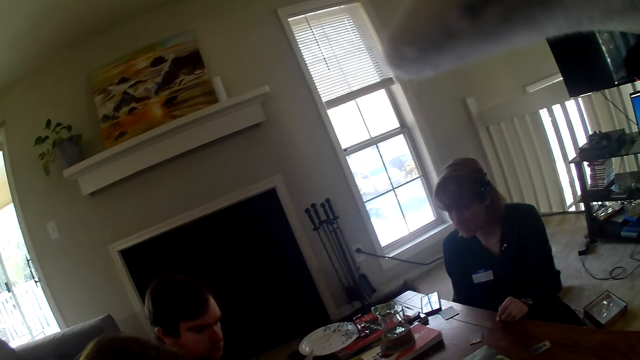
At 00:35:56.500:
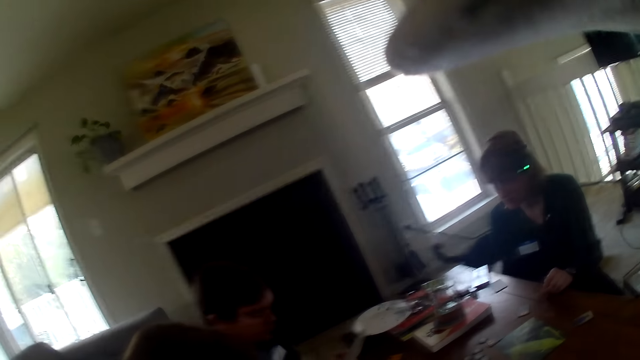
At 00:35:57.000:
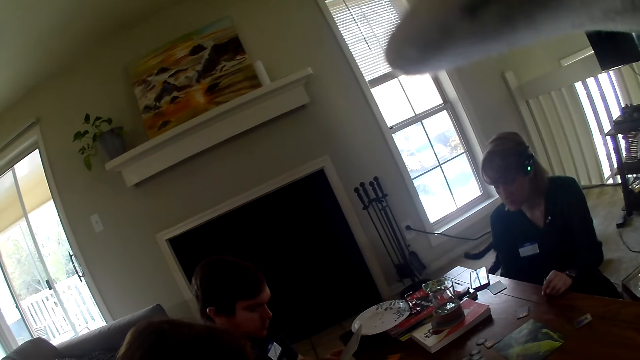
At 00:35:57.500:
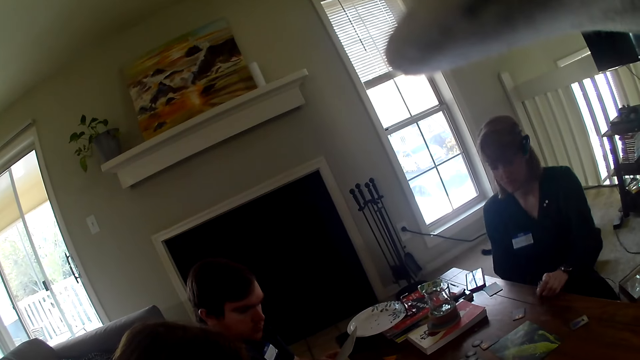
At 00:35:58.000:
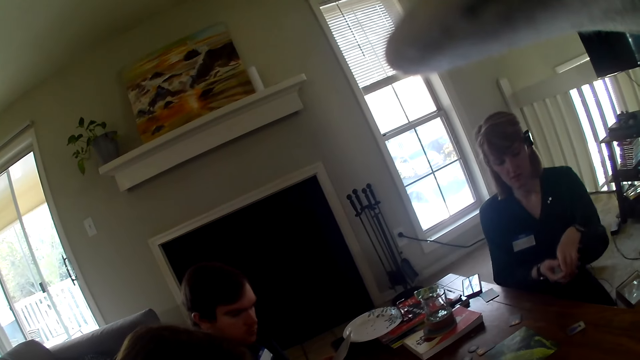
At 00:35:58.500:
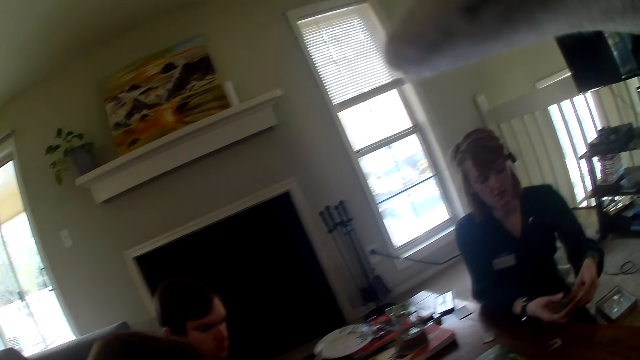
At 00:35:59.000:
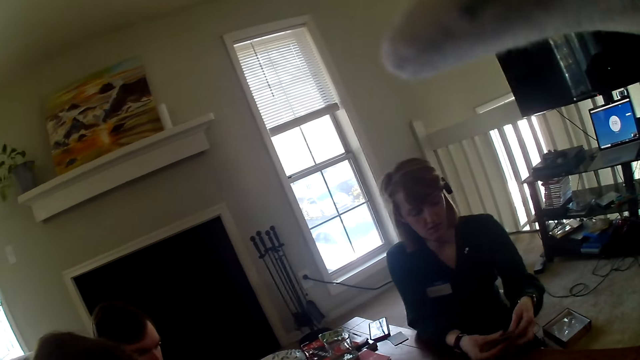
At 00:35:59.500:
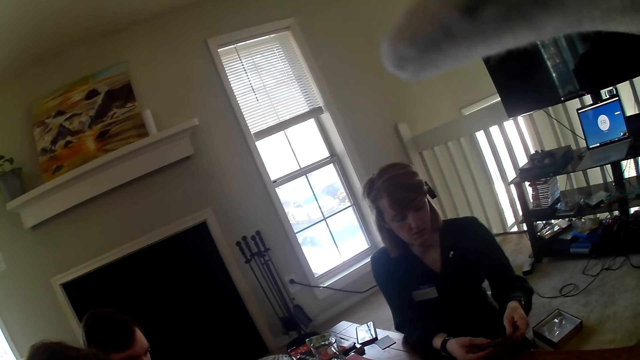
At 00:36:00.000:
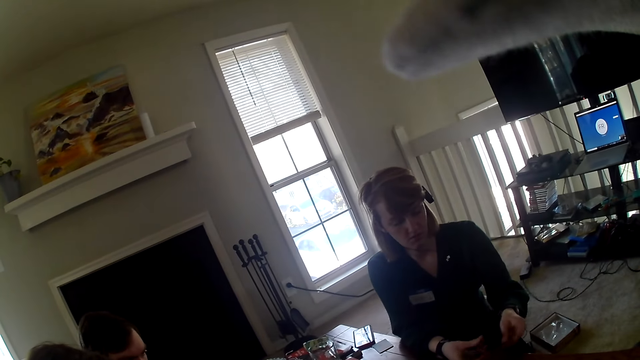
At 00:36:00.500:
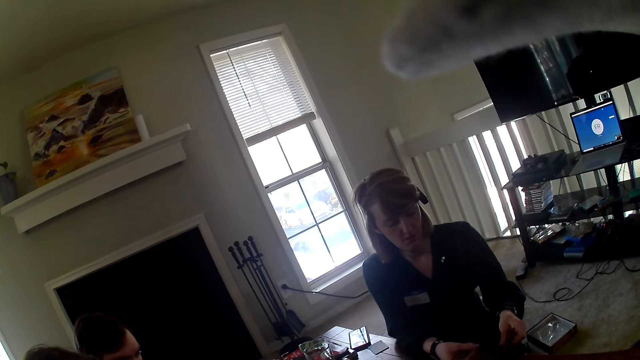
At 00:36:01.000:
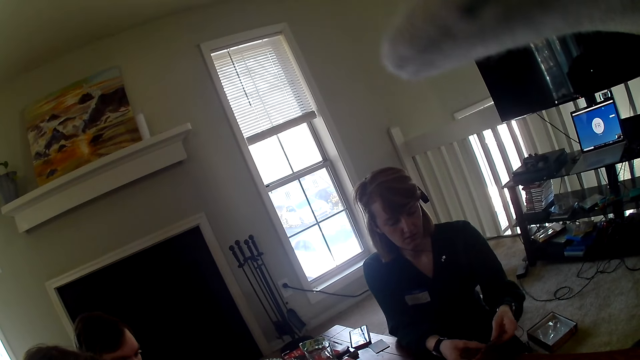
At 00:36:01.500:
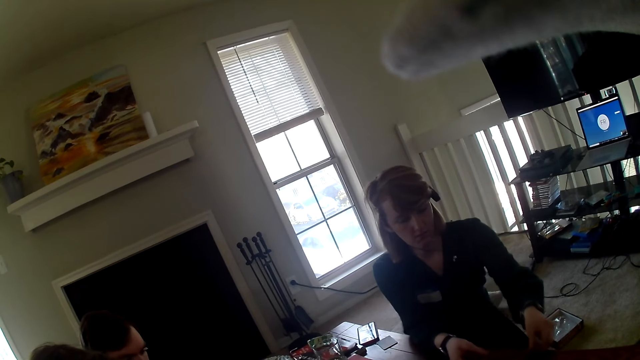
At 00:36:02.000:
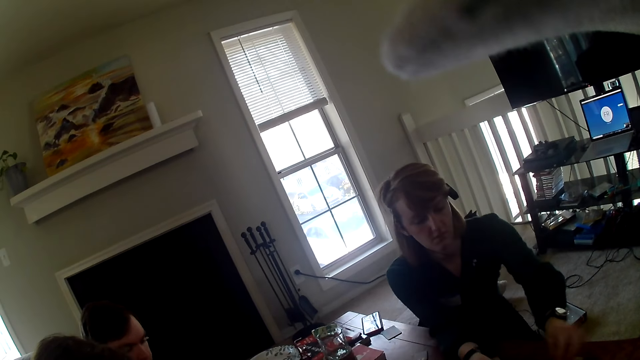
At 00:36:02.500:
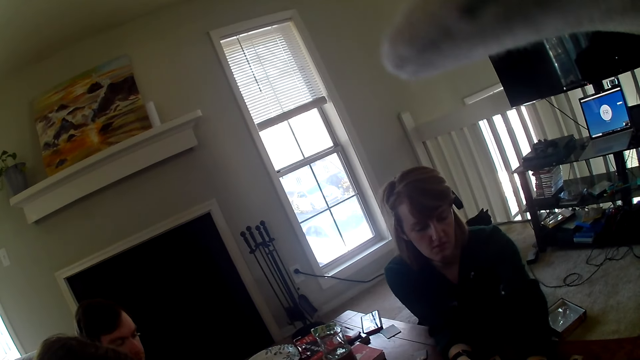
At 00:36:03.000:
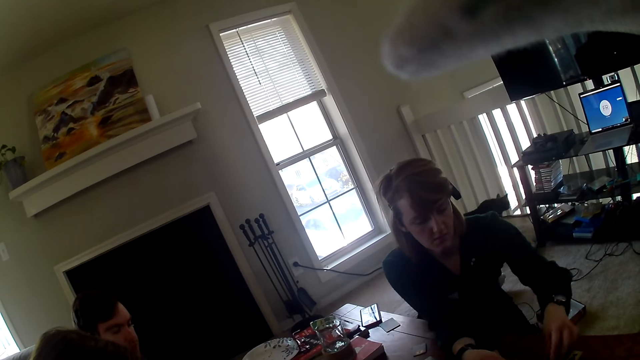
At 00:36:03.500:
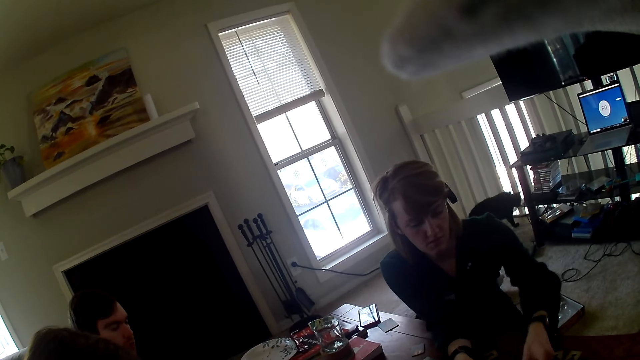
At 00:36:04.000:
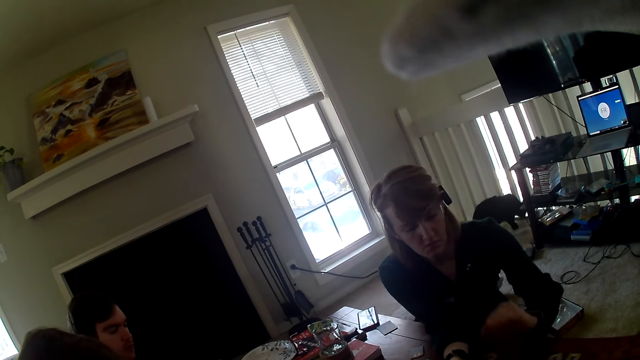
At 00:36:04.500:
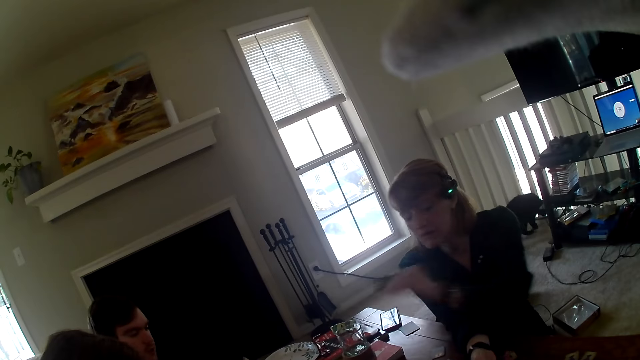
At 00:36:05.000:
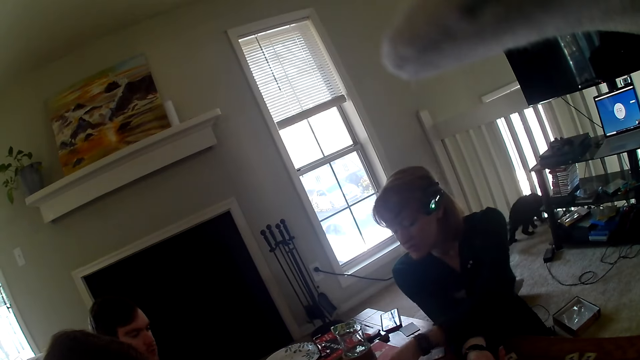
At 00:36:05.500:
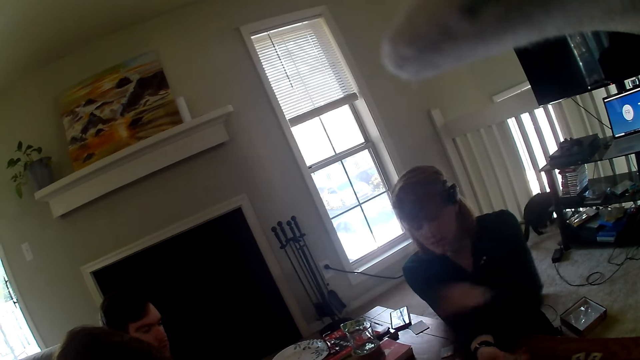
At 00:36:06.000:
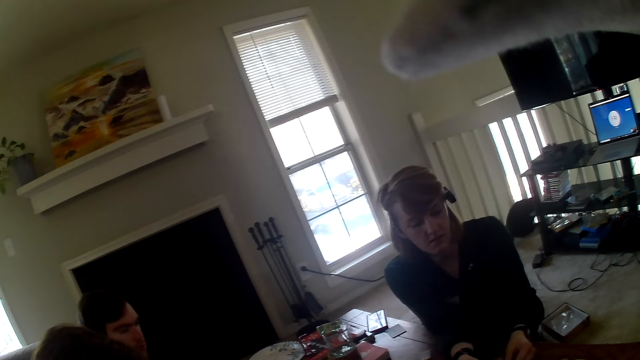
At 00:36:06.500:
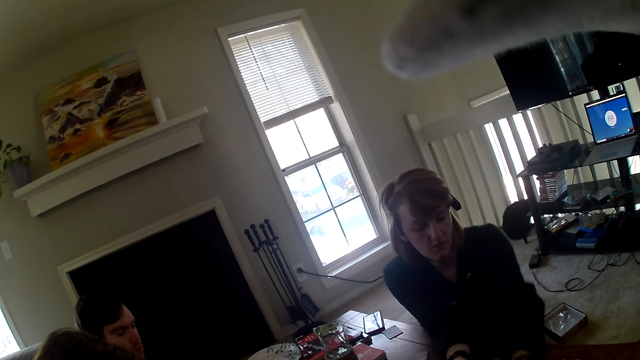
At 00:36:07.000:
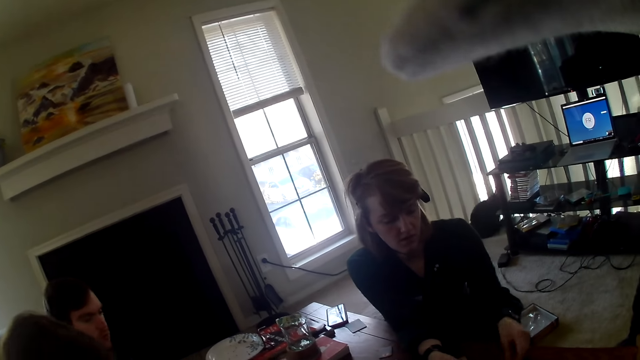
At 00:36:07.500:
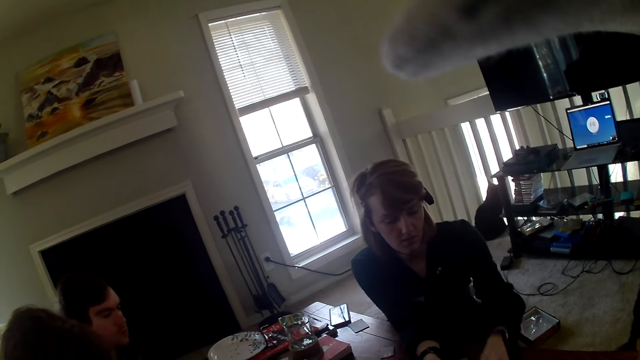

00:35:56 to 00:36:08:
A woman shuffles the cards in her hand. The woman places the cards on the table.

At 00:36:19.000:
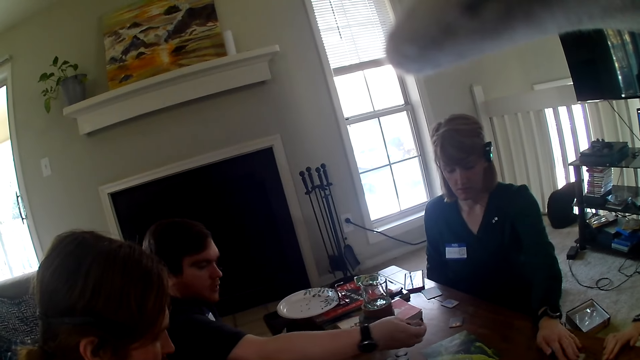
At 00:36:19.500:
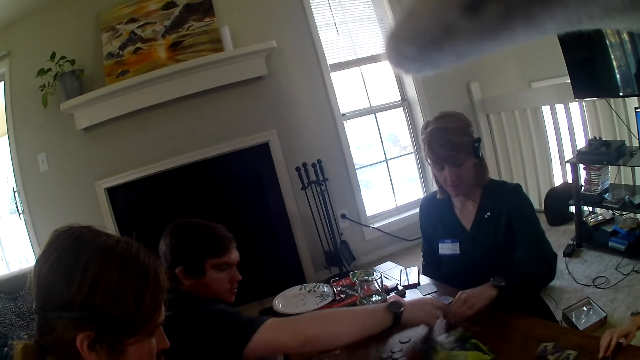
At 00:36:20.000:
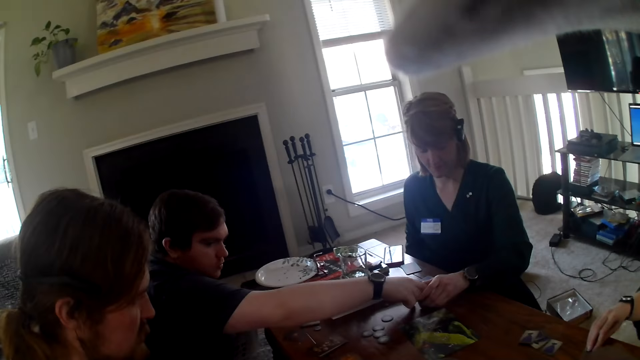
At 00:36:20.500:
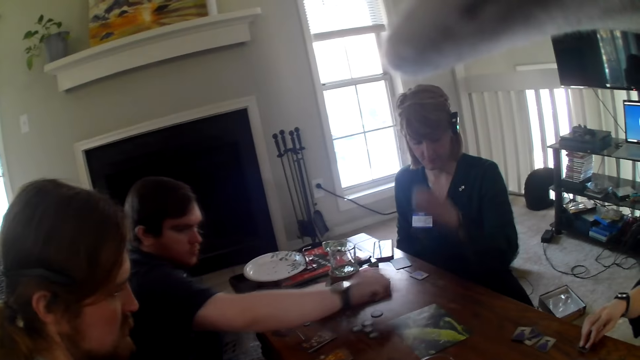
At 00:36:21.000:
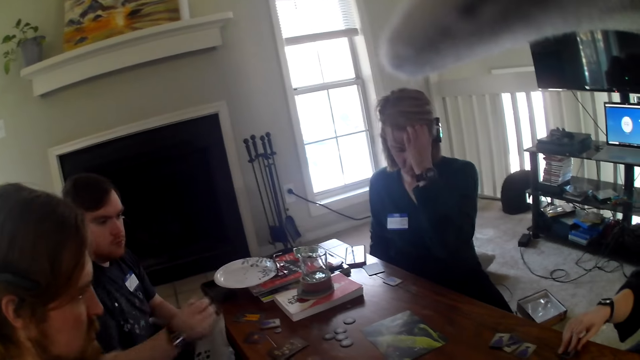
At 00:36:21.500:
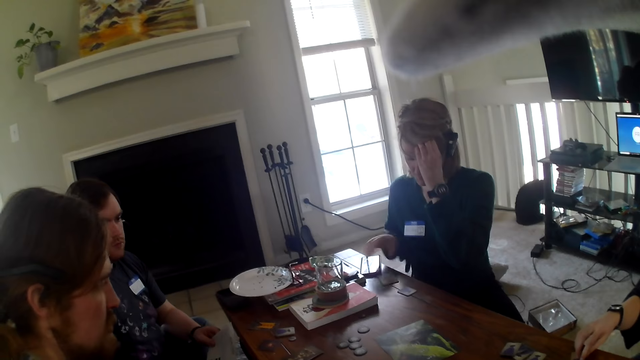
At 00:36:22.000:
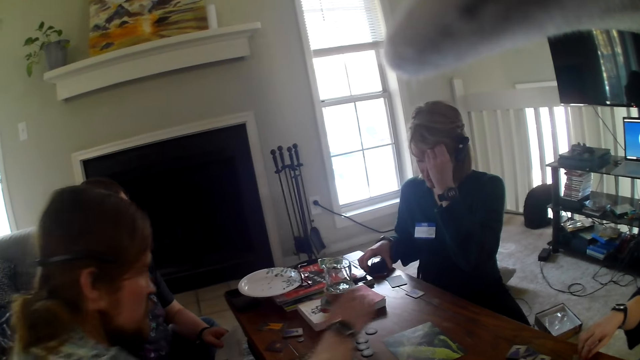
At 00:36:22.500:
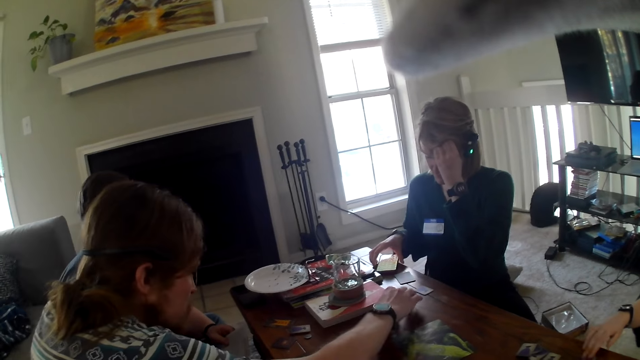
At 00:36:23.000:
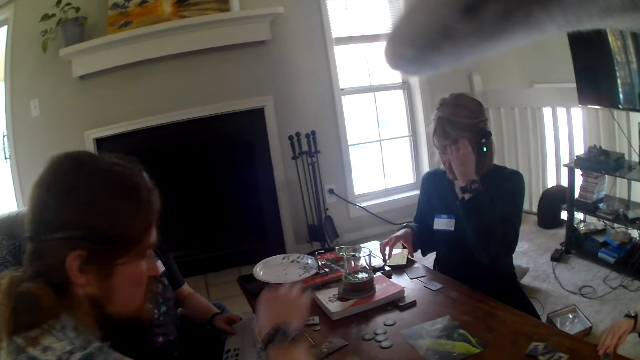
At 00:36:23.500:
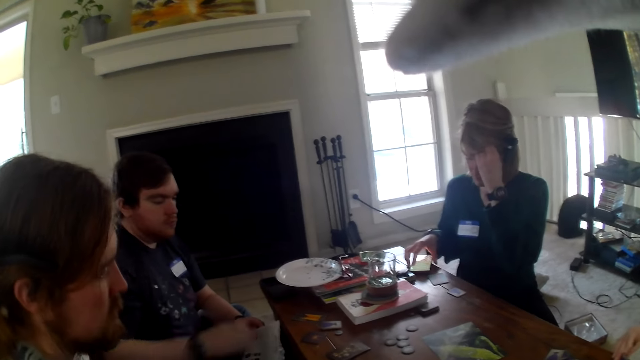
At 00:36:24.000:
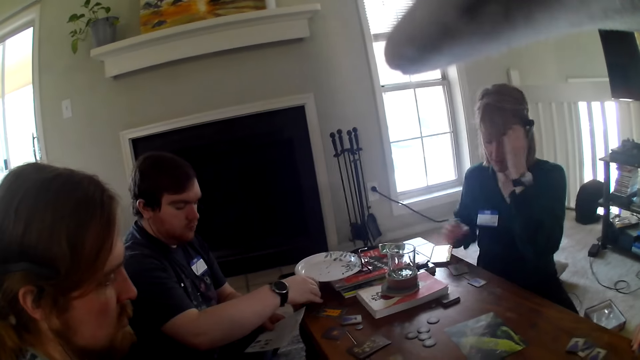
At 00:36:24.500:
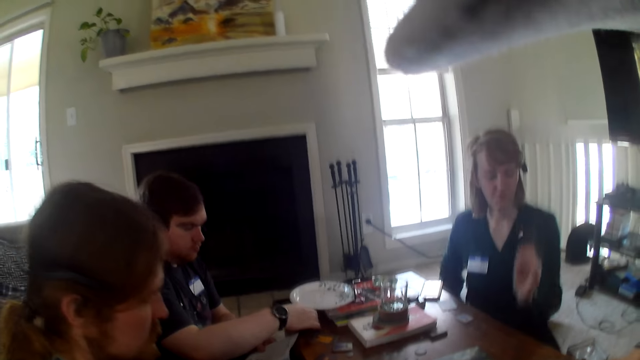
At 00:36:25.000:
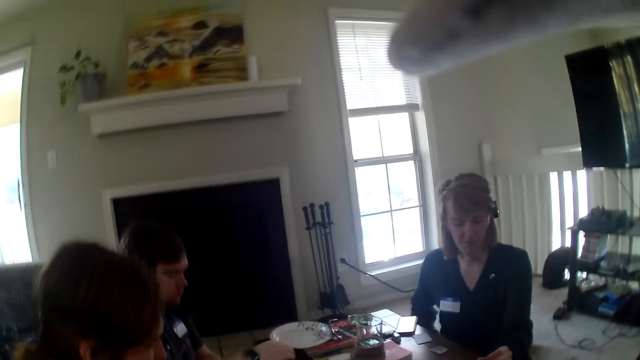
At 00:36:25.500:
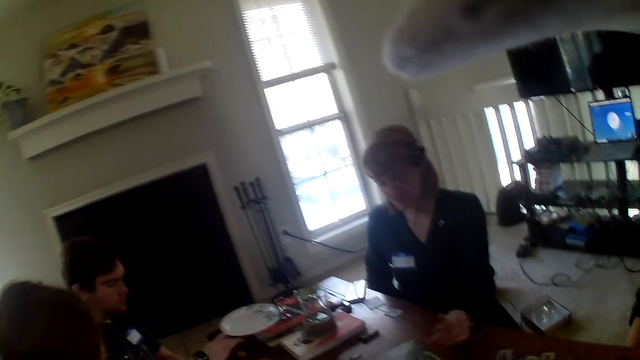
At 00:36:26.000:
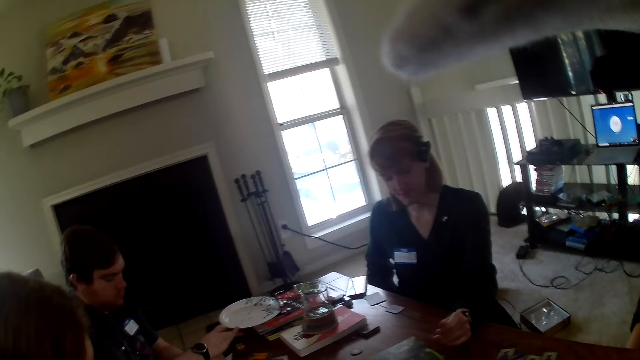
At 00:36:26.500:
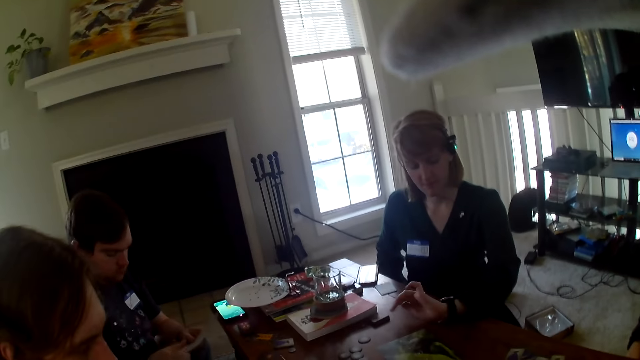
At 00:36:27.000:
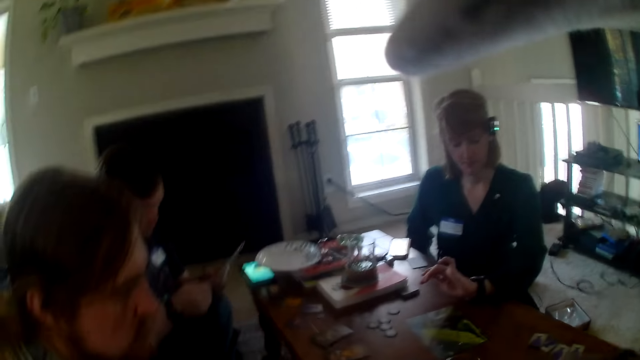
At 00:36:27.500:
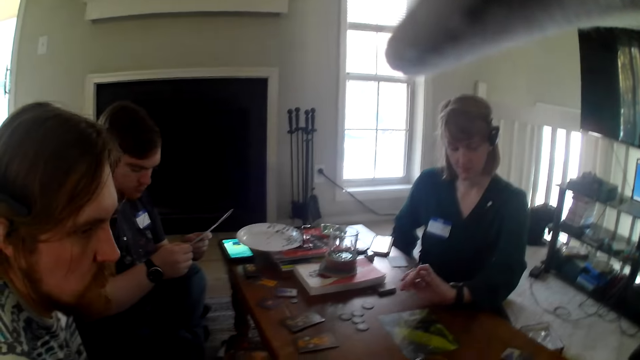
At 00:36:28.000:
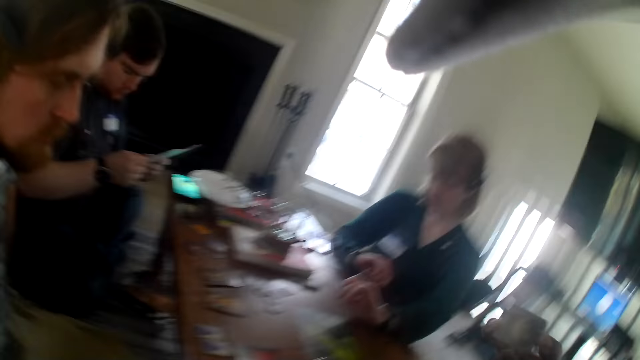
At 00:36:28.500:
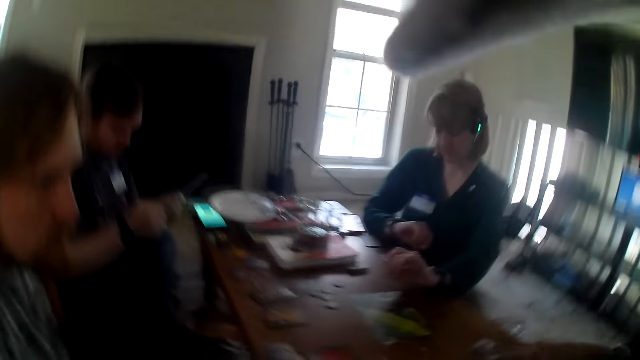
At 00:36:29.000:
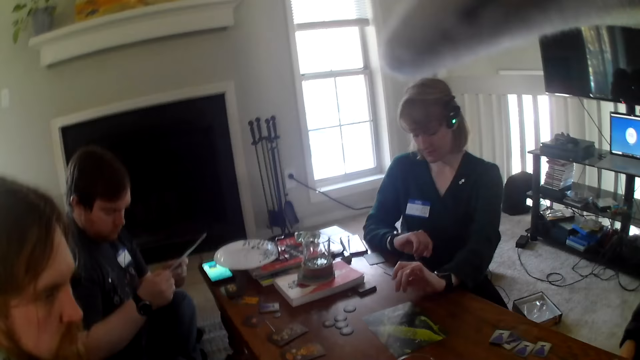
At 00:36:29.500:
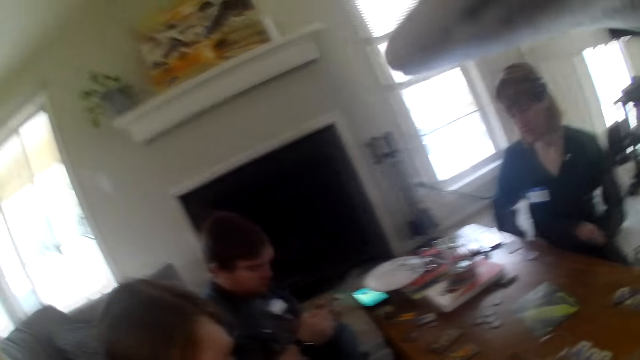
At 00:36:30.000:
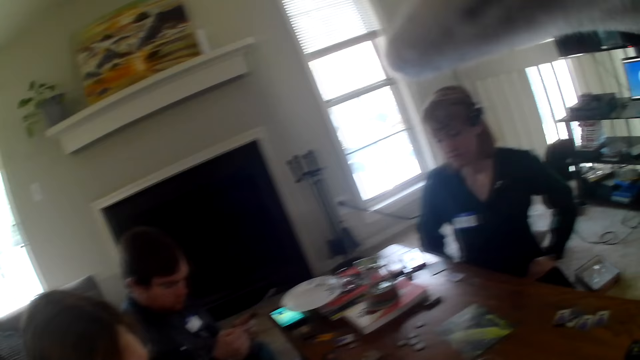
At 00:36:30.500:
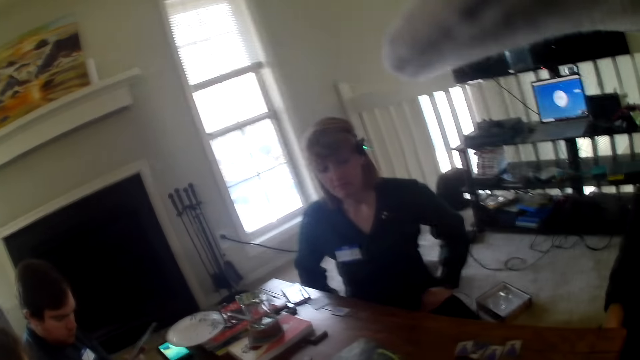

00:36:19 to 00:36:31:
A man picks the cards from the table. A woman presses the phone. Another man places the cards on the table. The first man presses the phone and looks at a paper. The woman looks at the phone.
